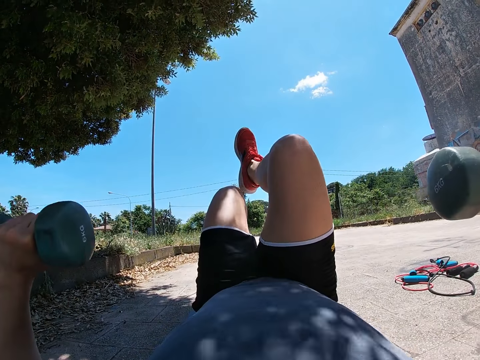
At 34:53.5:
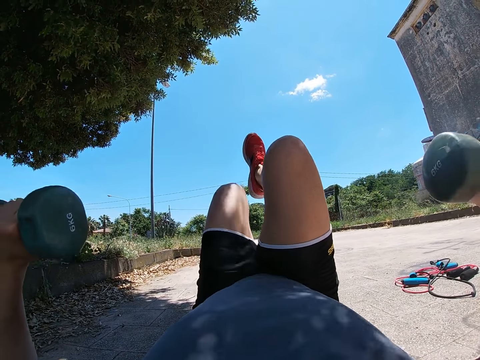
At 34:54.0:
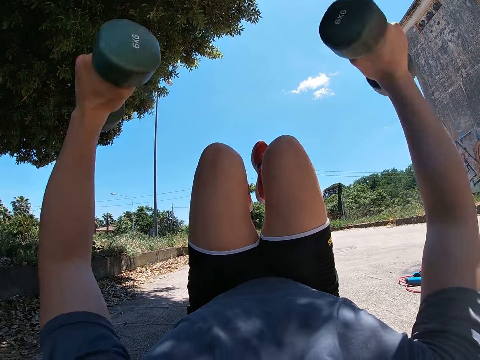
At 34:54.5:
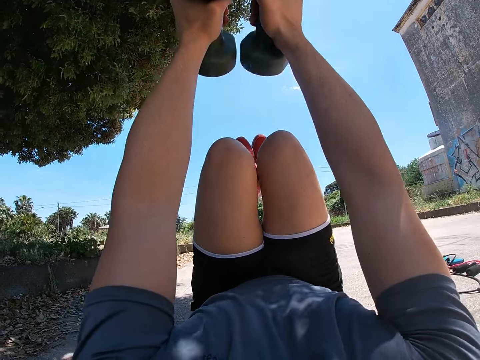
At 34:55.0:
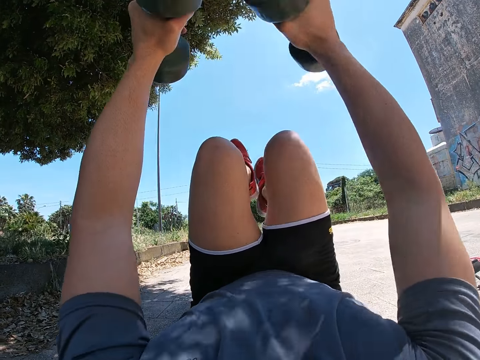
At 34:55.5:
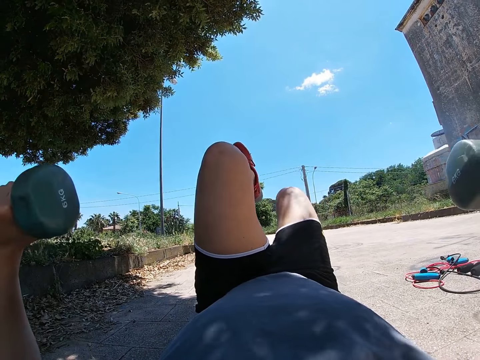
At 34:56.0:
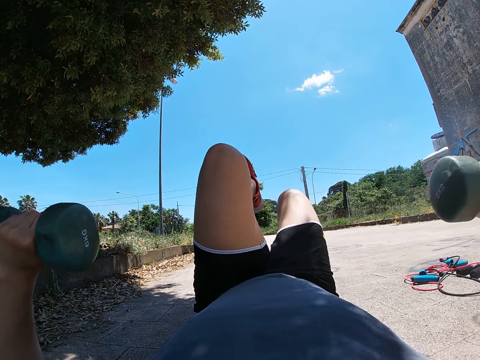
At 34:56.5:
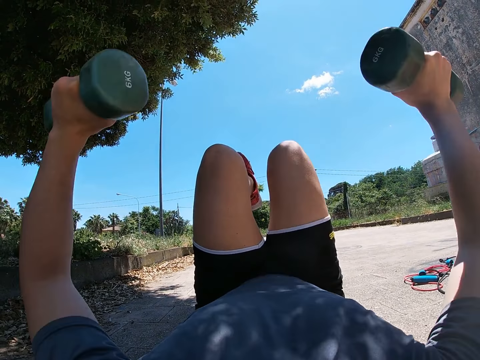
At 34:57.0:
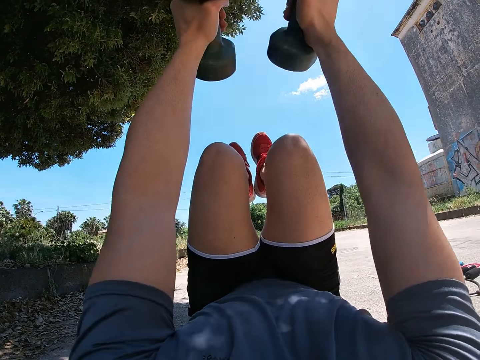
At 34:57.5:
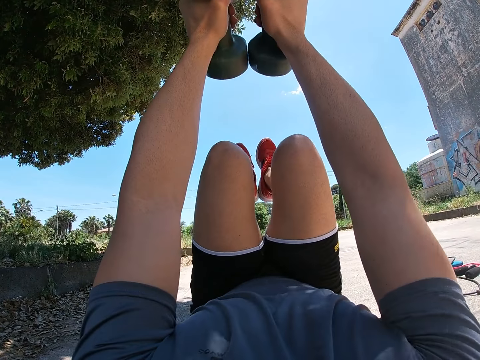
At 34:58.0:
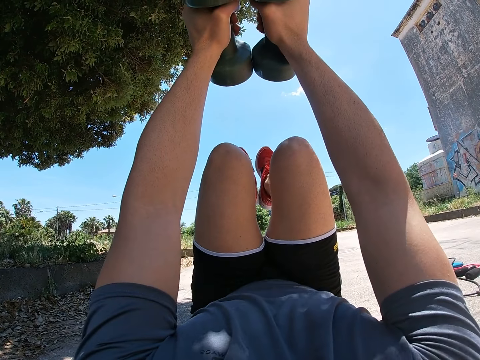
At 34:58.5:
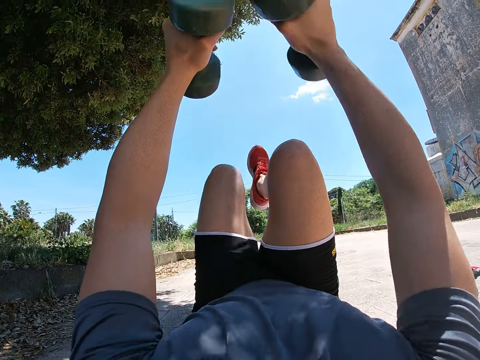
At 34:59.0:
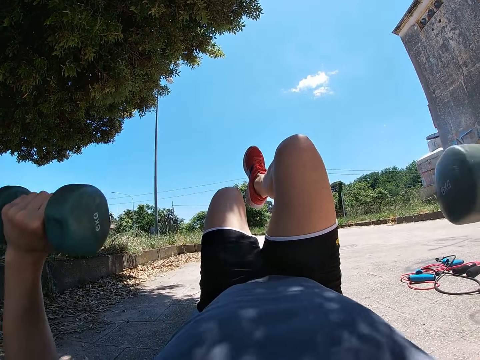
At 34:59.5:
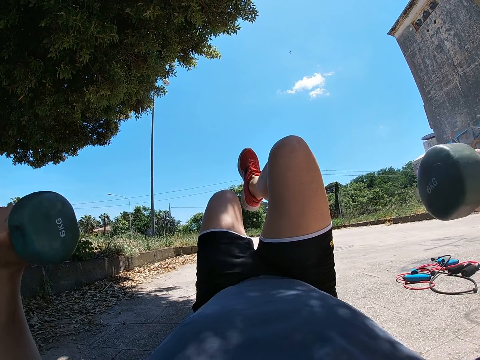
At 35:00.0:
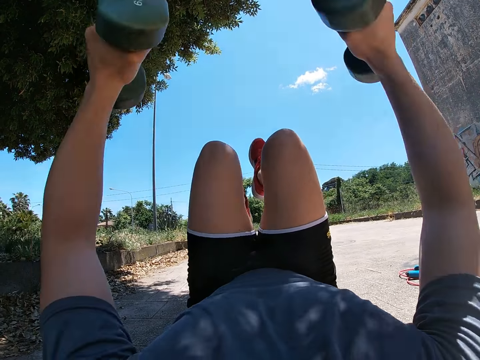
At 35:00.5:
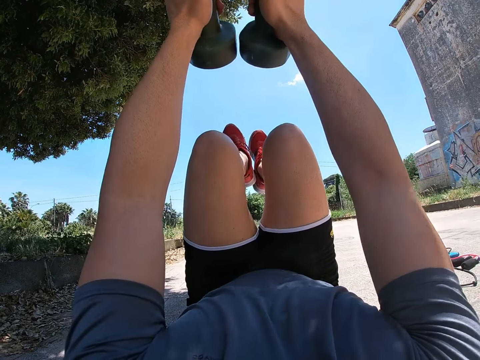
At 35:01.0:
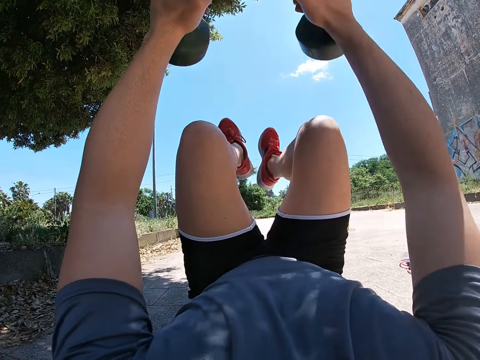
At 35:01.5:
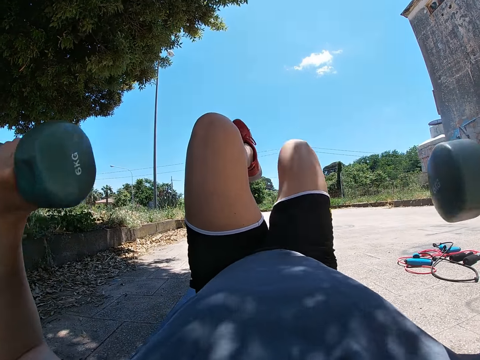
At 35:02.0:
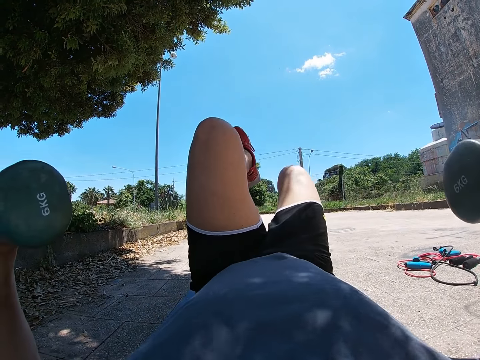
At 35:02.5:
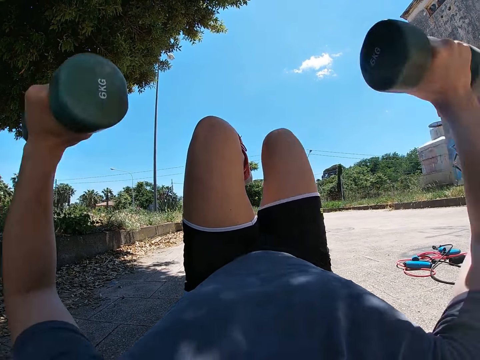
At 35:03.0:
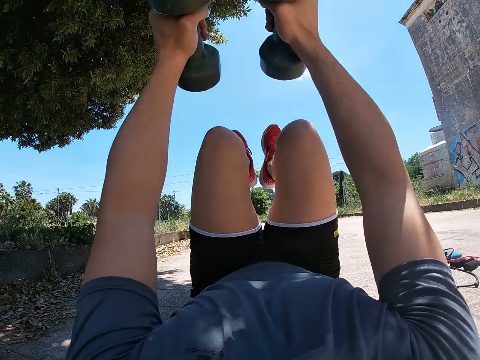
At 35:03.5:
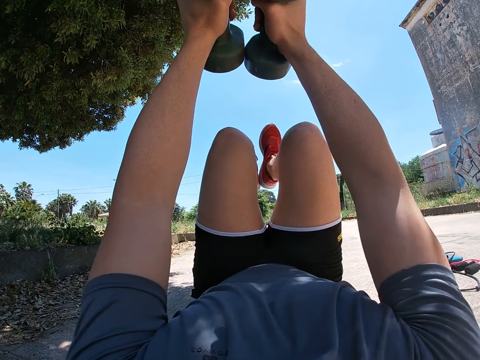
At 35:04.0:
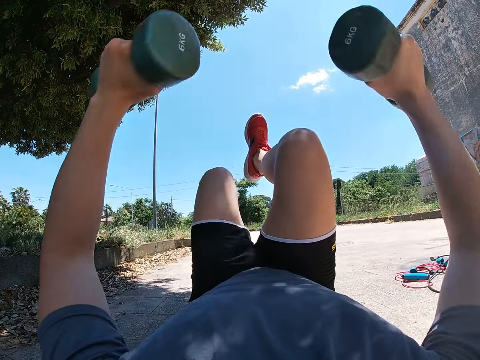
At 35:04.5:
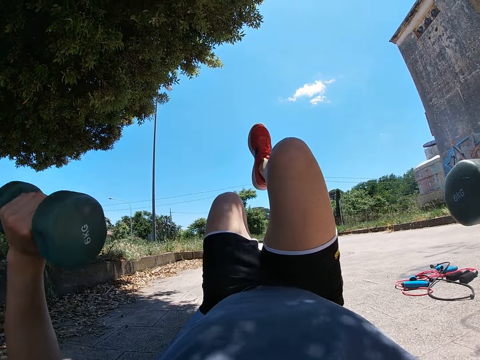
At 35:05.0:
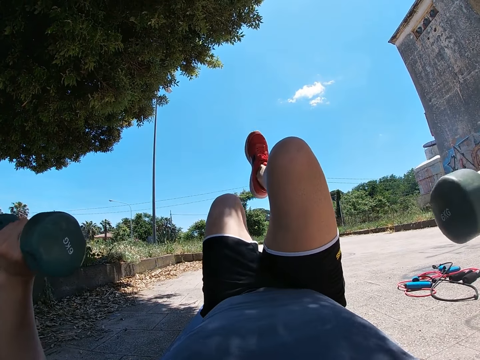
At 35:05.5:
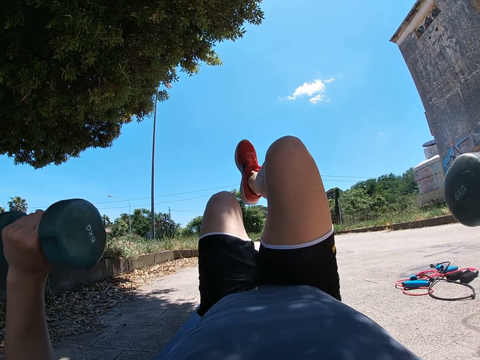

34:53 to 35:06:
The camera wearer stretches both hands upwards and raises the dumbbells together with the left leg above the ground. They move both hands sideways and lower the dumbbells together with the right leg to the ground. They stretch both hands upwards and raise the dumbbells together with the right leg above the ground. They move both hands sideways and lower the dumbbells together with the left leg to the ground. They stretch both hands upwards and raise the dumbbells together with the left leg above the ground. They move both hands sideways and lower the dumbbells together with the right leg to the ground. They stretch both hands upwards and raise the dumbbells together with the right leg above the ground. They move both hands sideways and lower the dumbbells together with the left leg to the ground.

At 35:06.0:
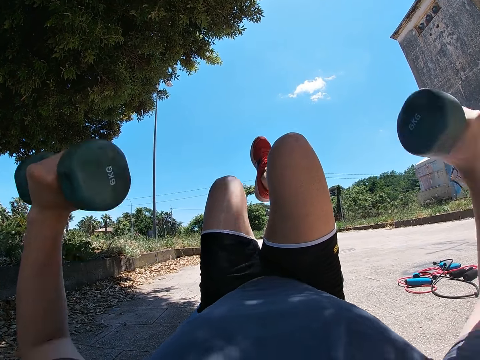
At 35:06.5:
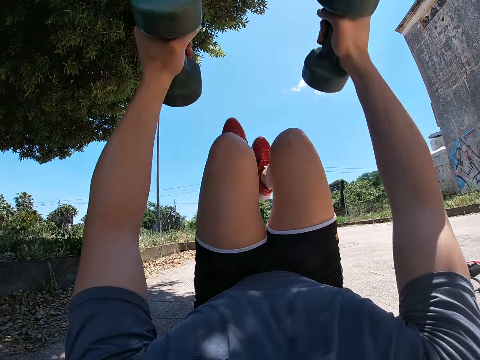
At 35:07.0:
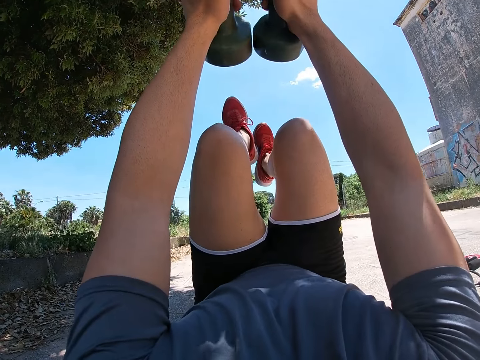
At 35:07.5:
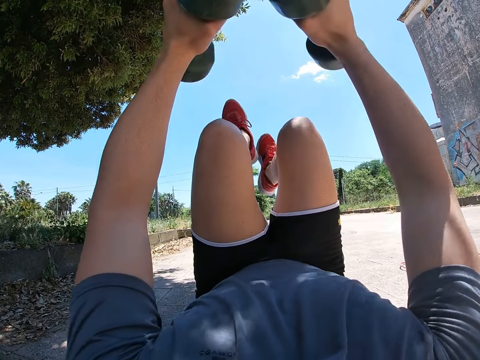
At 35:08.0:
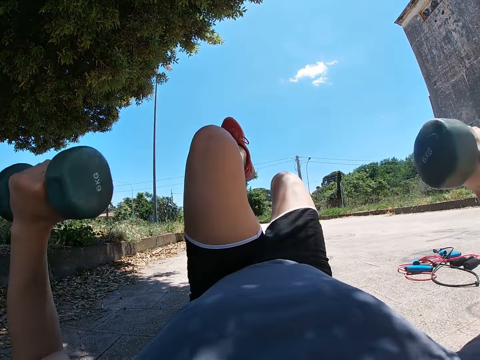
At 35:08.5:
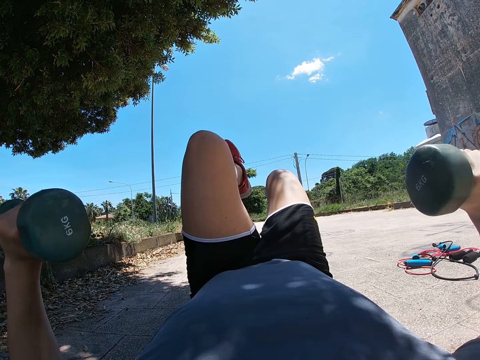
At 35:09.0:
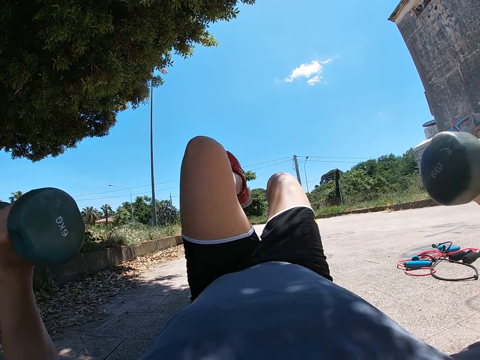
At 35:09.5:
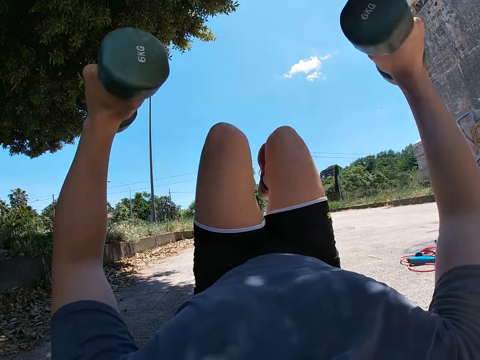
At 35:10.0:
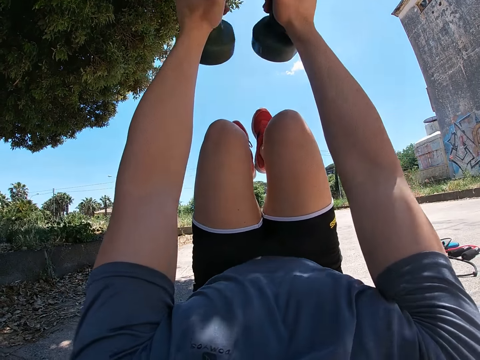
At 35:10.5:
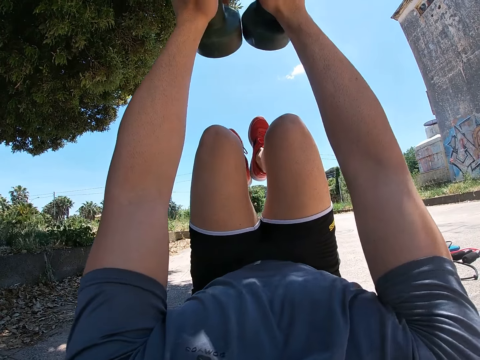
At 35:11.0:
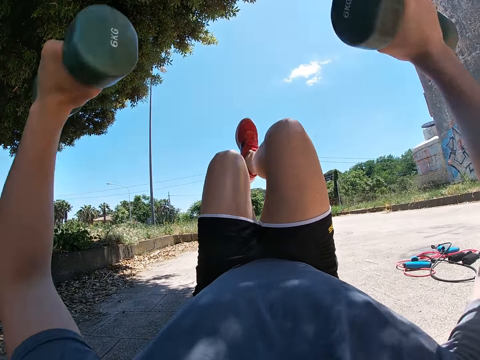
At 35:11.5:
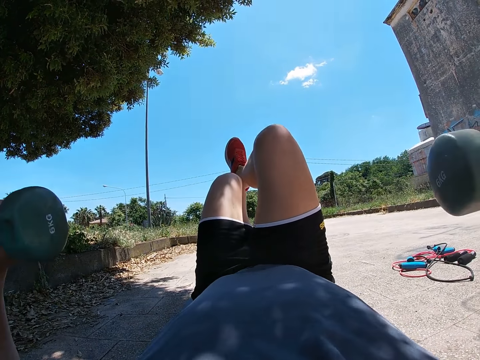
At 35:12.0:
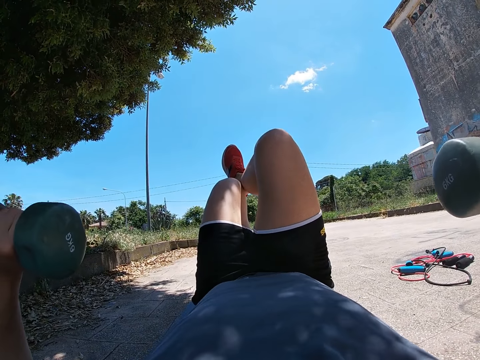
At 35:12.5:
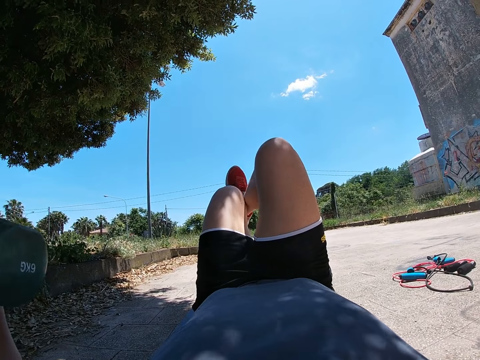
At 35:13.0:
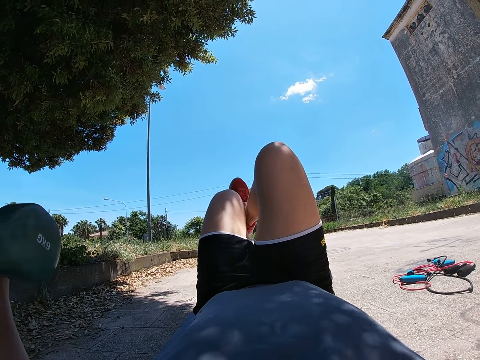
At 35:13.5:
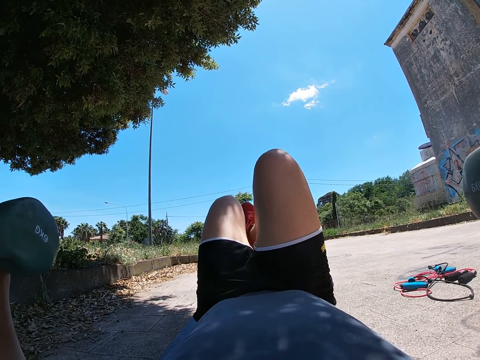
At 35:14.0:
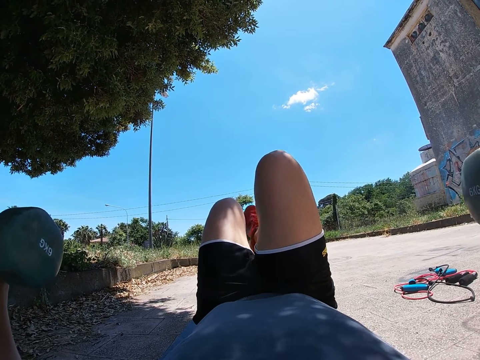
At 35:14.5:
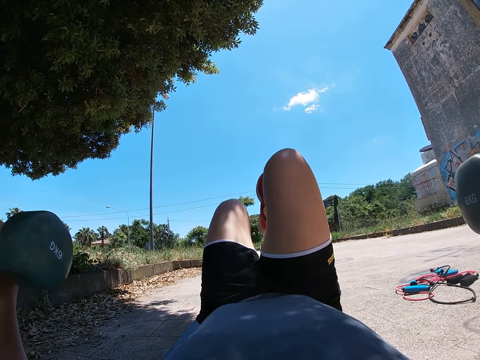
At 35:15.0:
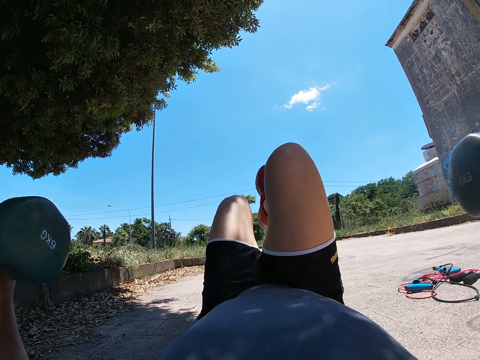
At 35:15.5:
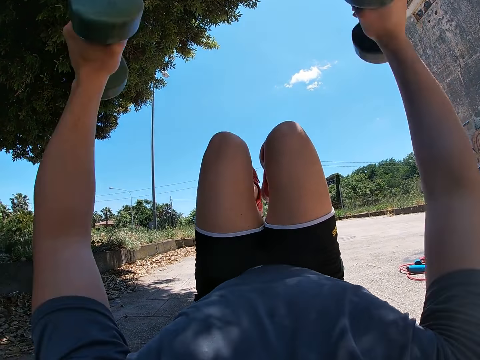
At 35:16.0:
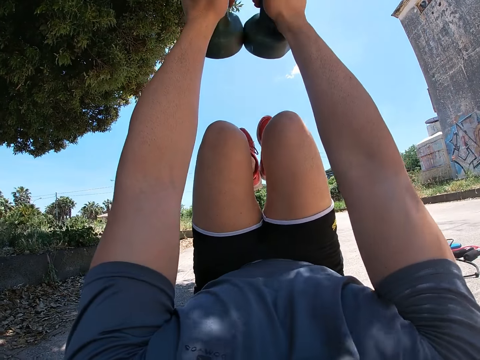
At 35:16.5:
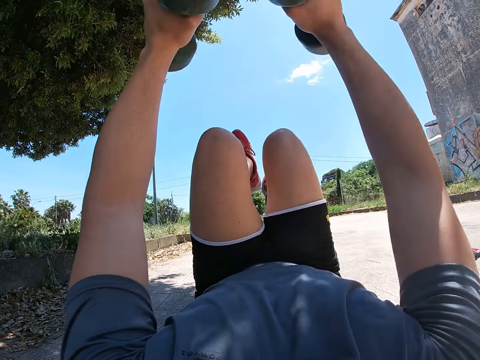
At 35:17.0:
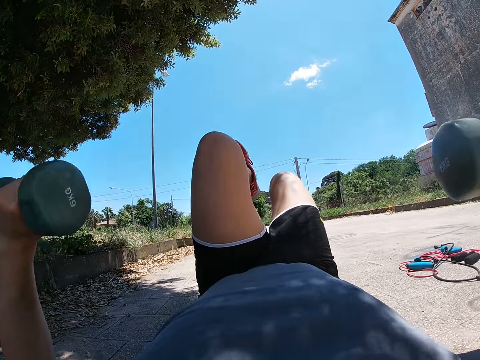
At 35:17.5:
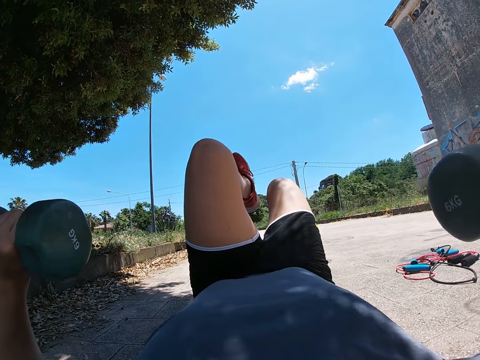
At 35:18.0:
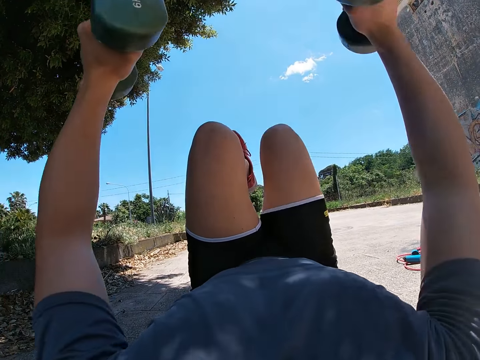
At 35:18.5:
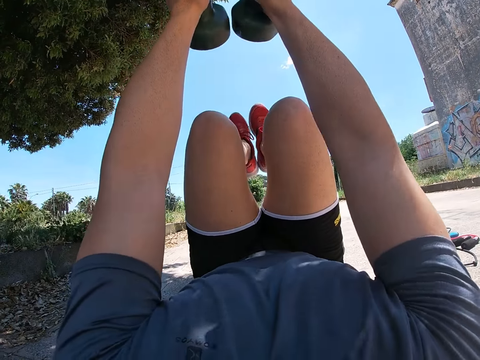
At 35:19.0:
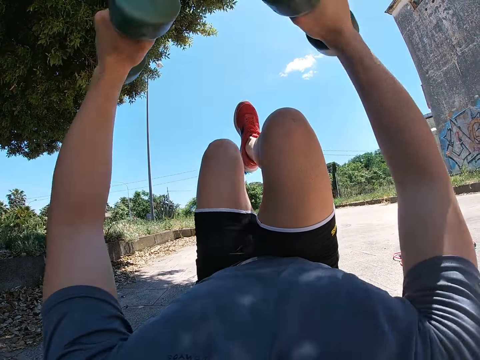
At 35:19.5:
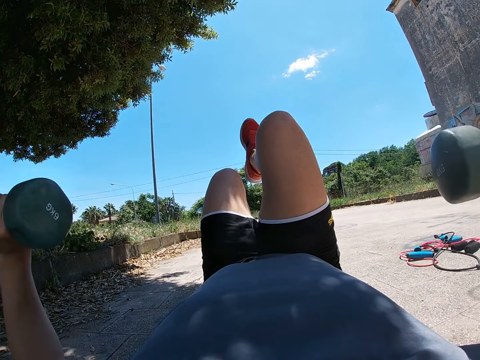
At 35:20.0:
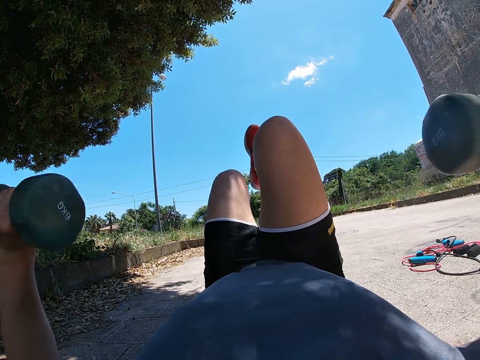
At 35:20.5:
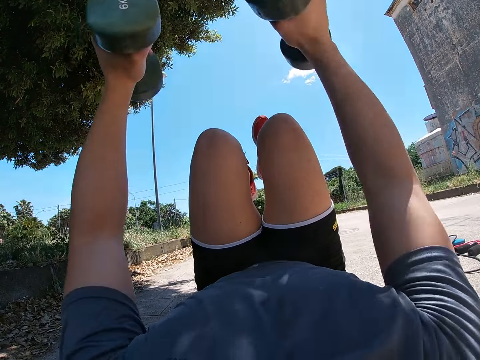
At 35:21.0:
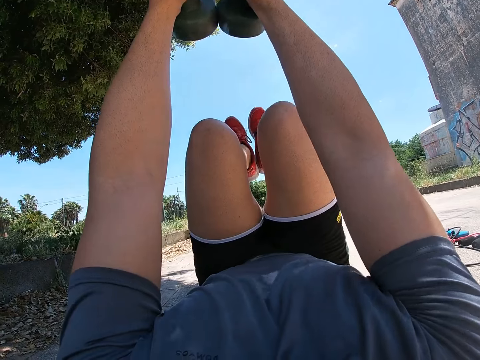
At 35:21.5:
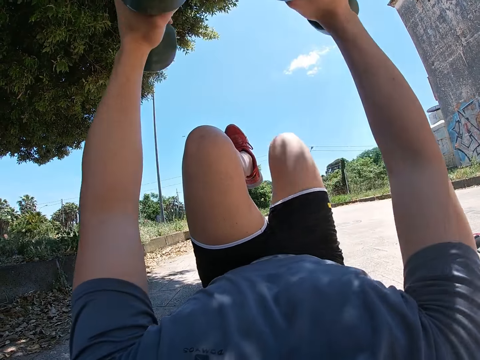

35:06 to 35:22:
The camera wearer stretches both hands upwards and raises the dumbbells together with the left leg above the ground. They move both hands sideways and lower the dumbbells together with the right leg to the ground. They stretch both hands upwards and raise the dumbbells together with the right leg above the ground. They move both hands sideways and lower the dumbbells together with the left leg to the ground. They stretch both hands upwards and raise the dumbbells together with the left leg above the ground. They move both hands sideways and lower the dumbbells together with the right leg to the ground. They stretch both hands upwards and raise the dumbbells together with the right leg above the ground. They move both hands sideways and lower the dumbbells together with the left leg to the ground. They stretch both hands upwards and raise the dumbbells together with the left leg above the ground.
